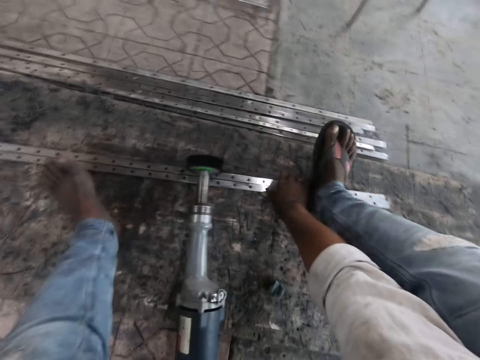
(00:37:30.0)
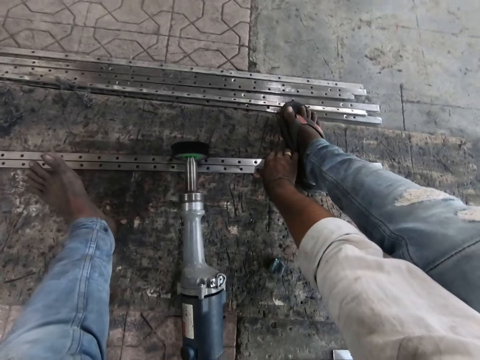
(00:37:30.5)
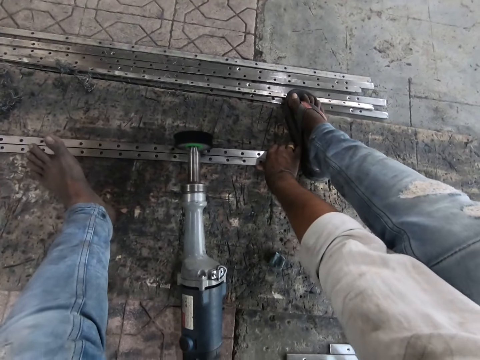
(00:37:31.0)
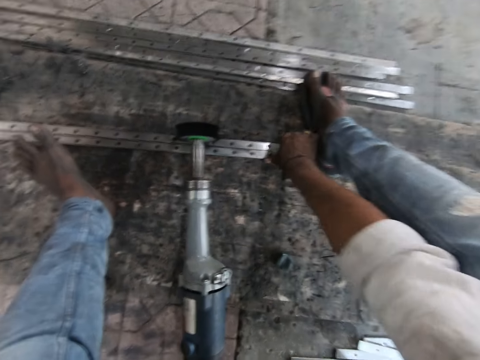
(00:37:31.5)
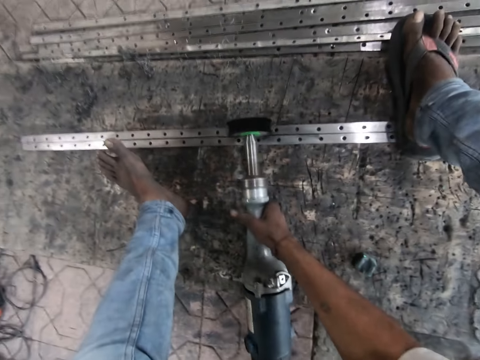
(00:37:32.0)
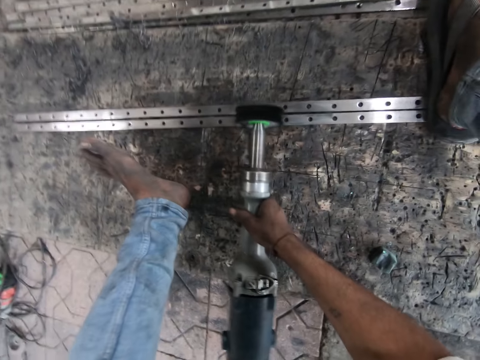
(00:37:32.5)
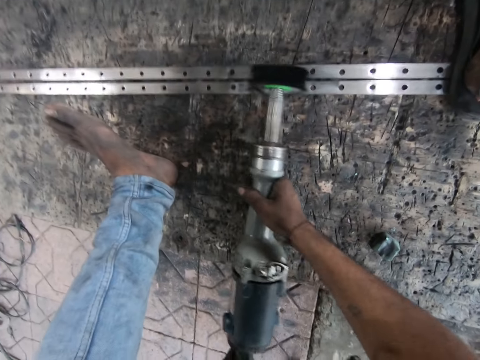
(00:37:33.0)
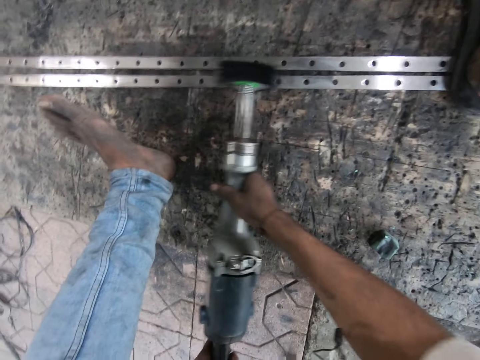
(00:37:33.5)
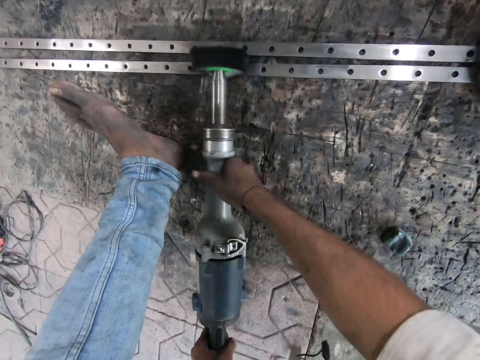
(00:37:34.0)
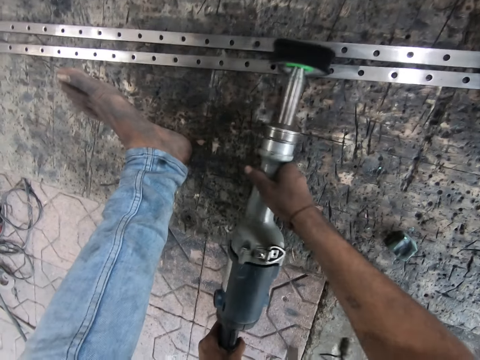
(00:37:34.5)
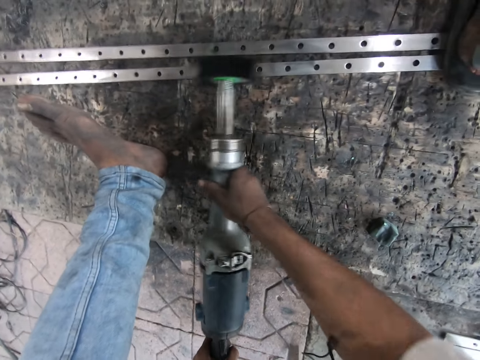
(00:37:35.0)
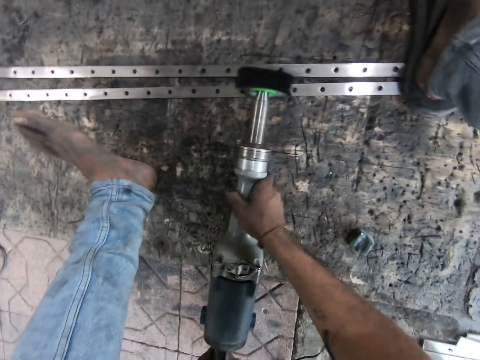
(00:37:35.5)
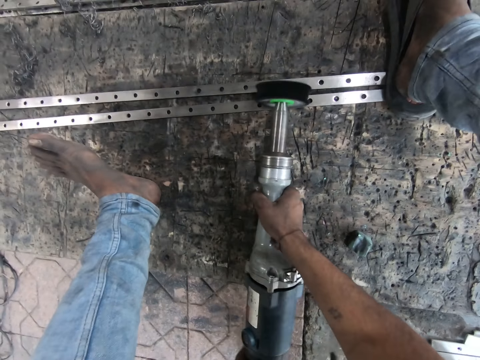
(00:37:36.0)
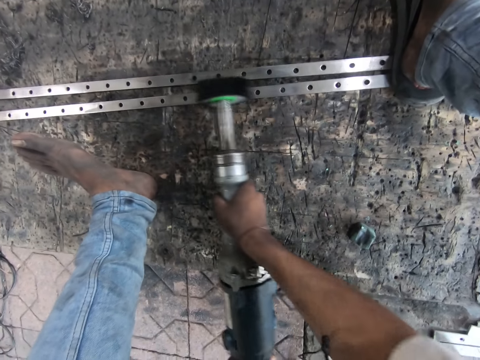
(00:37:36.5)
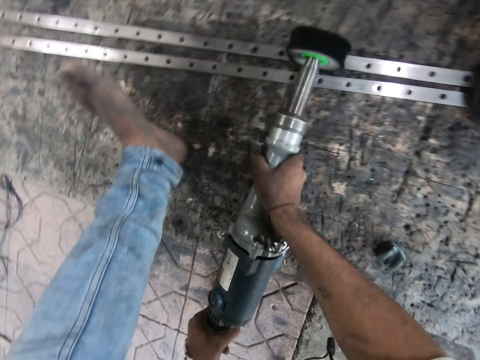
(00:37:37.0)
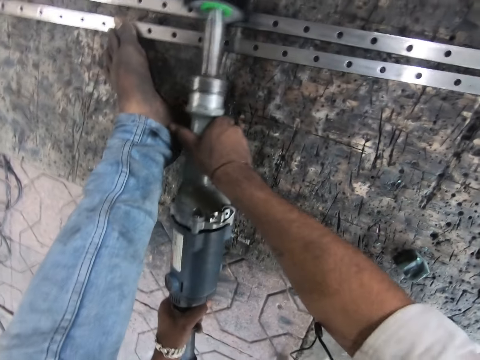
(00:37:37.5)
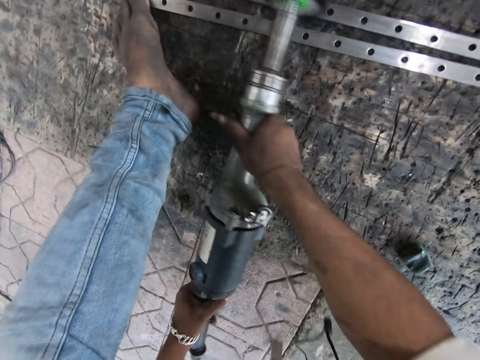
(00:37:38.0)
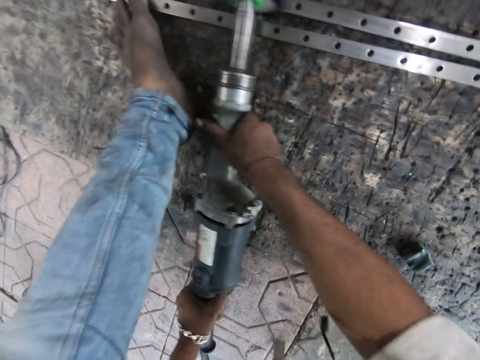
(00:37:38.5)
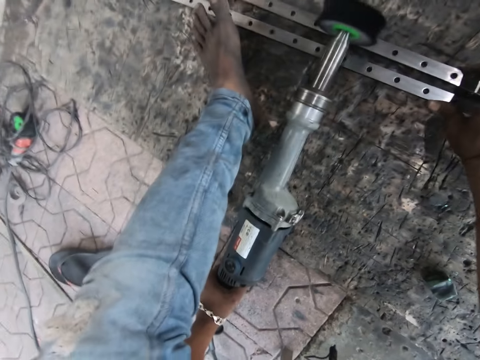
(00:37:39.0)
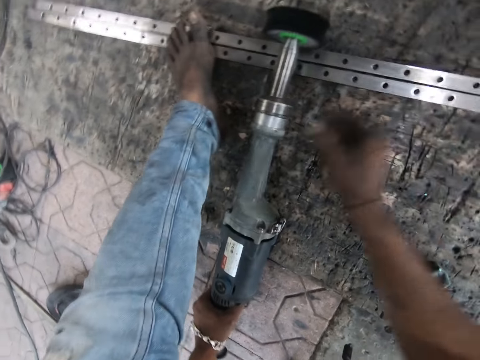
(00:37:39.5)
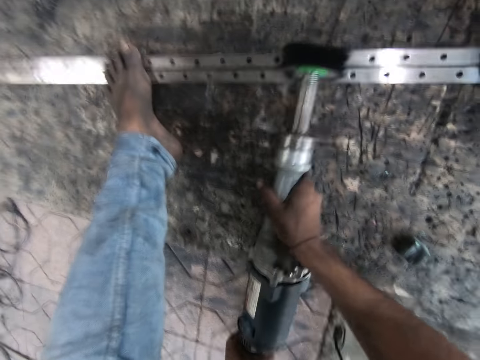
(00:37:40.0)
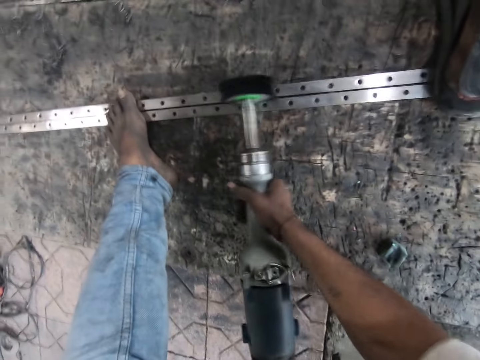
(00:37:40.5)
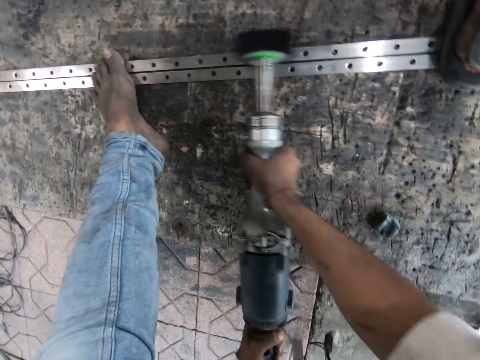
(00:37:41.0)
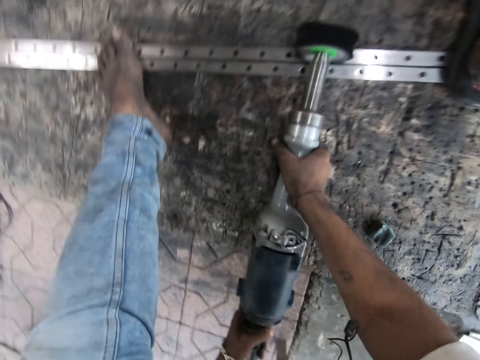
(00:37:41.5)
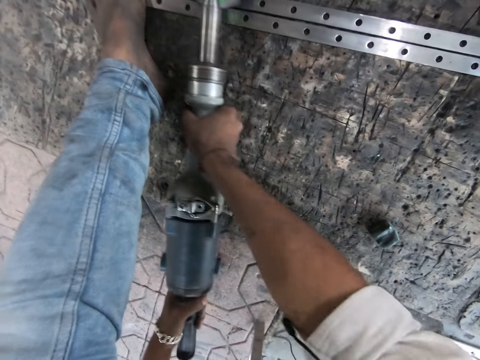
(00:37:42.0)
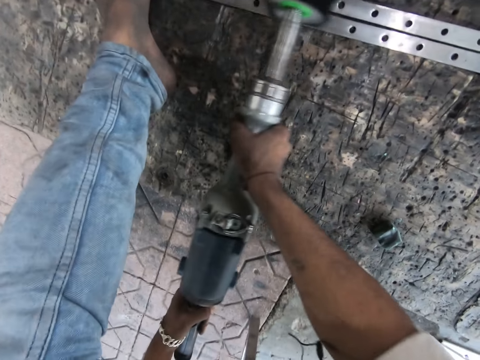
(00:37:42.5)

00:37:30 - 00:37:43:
The camera wearer steps on the metal rods. He polishes the metals with the straight grinder. He adjusts the metals with his right hand. He joins the metal rods. He polishes the metals with the straight grinder.

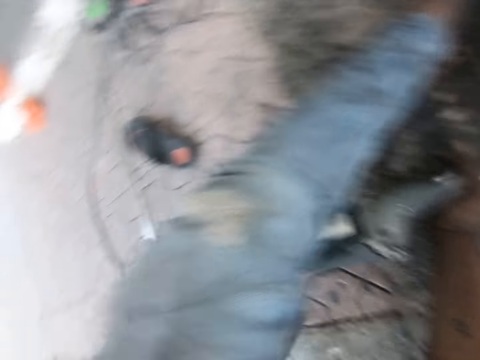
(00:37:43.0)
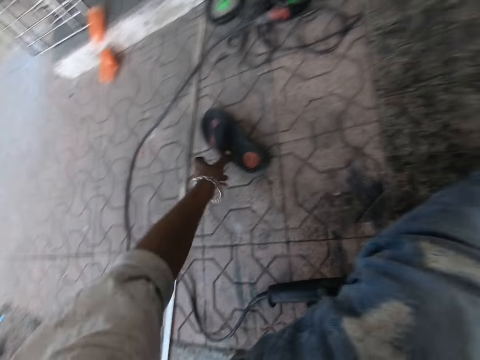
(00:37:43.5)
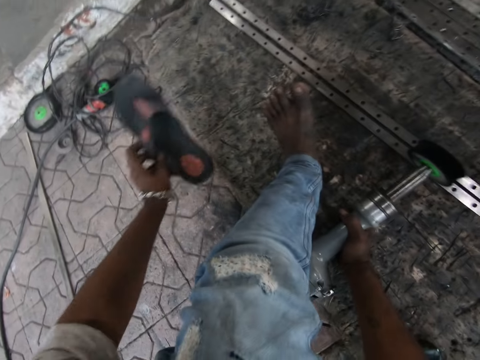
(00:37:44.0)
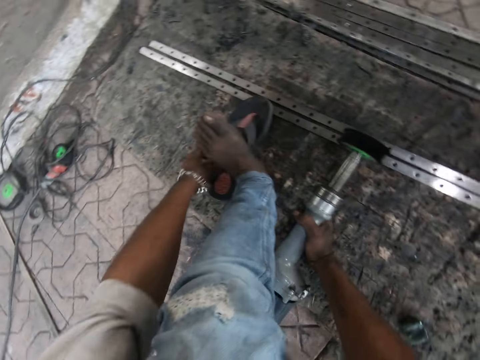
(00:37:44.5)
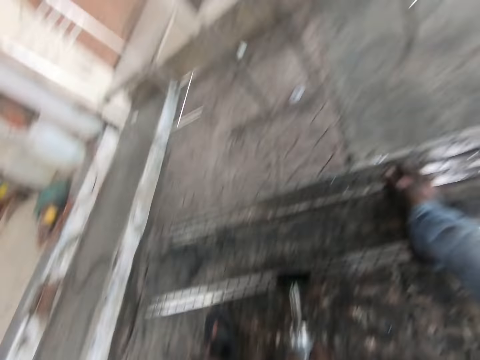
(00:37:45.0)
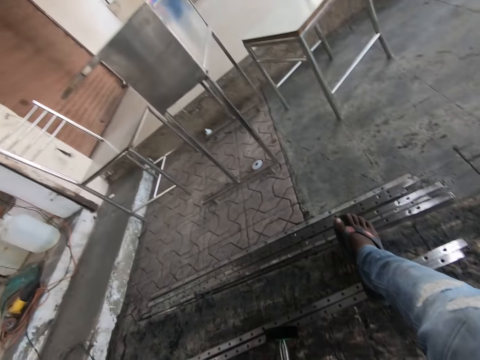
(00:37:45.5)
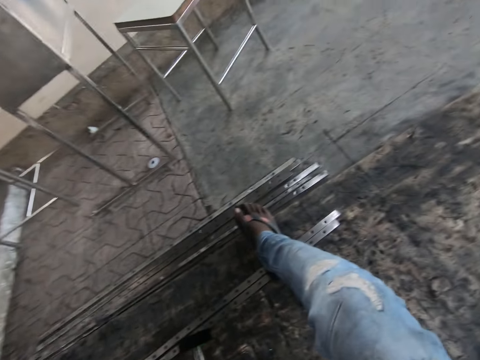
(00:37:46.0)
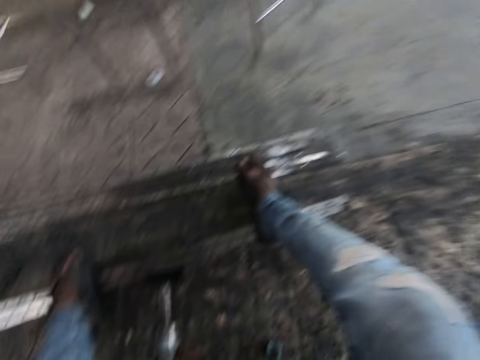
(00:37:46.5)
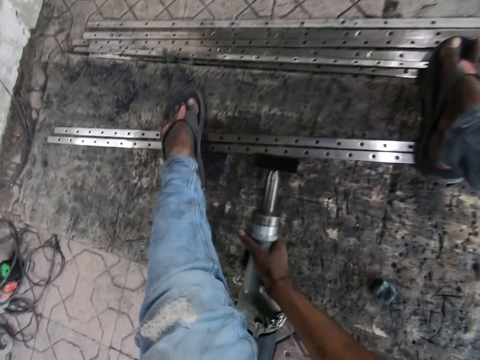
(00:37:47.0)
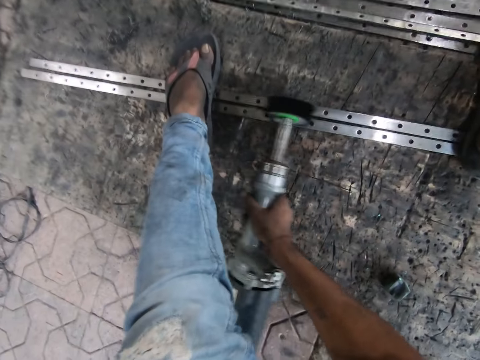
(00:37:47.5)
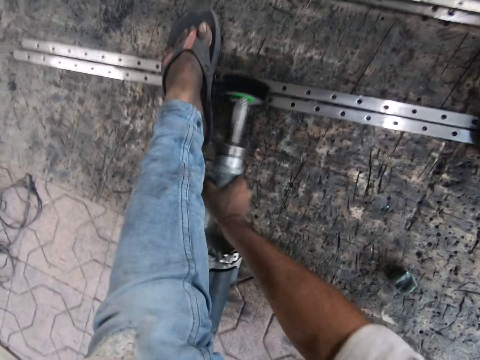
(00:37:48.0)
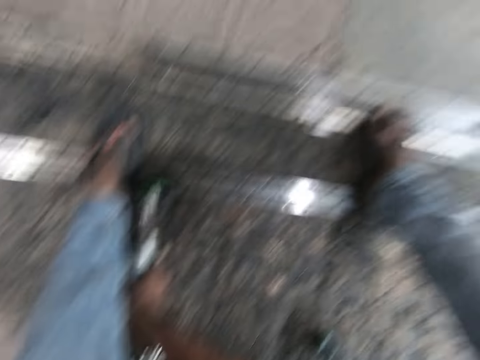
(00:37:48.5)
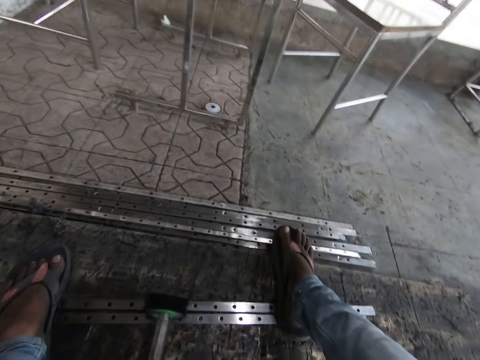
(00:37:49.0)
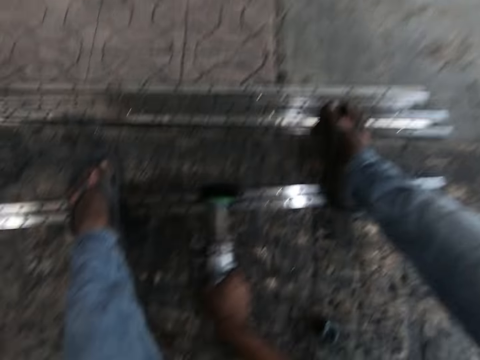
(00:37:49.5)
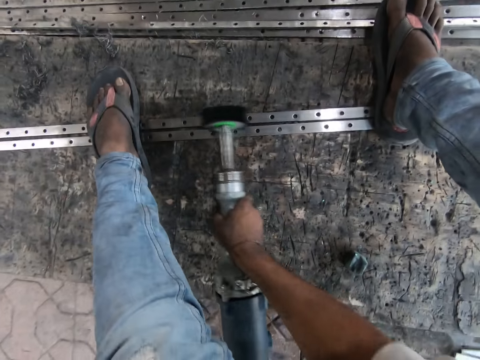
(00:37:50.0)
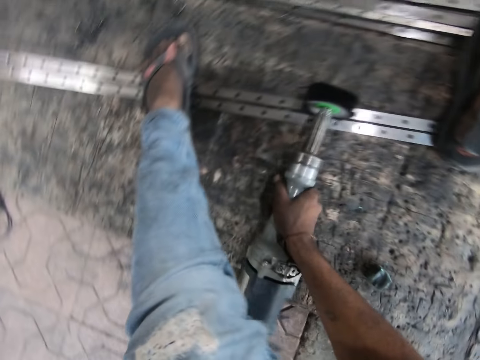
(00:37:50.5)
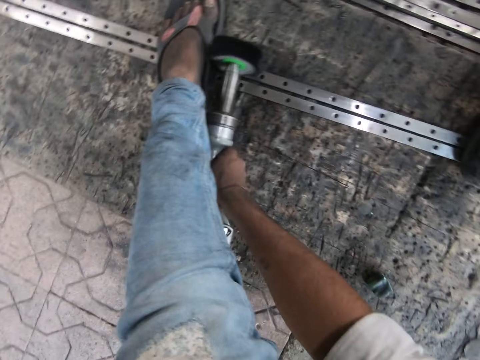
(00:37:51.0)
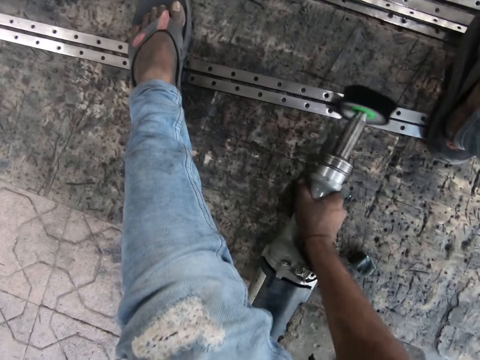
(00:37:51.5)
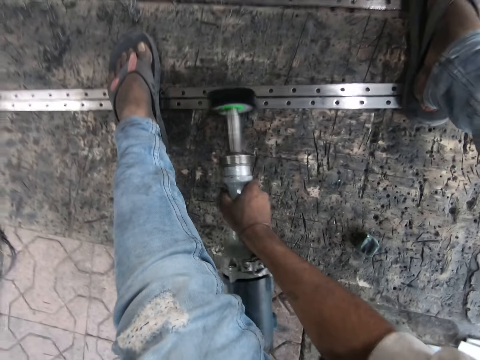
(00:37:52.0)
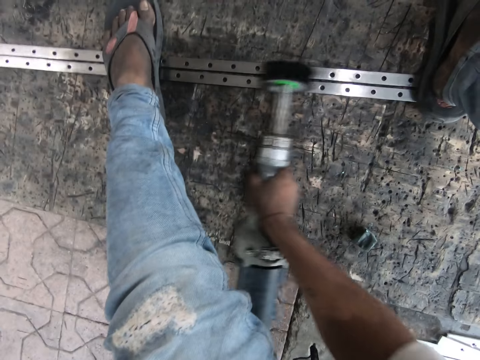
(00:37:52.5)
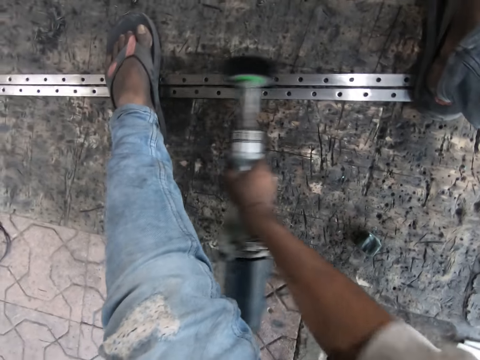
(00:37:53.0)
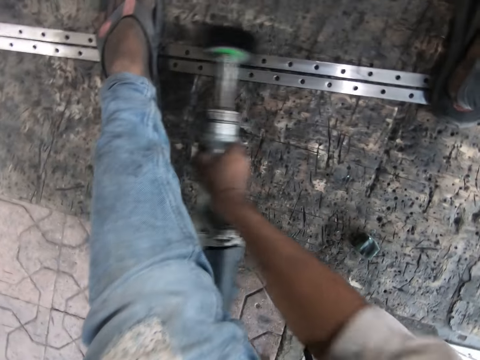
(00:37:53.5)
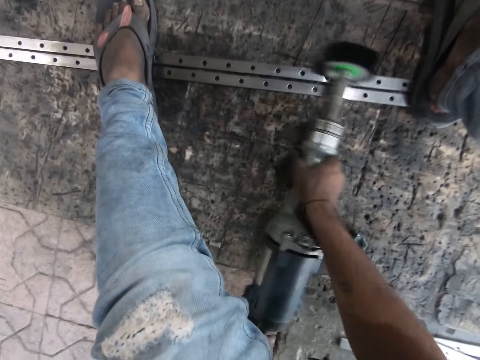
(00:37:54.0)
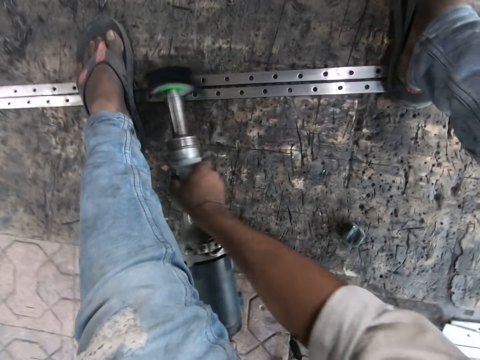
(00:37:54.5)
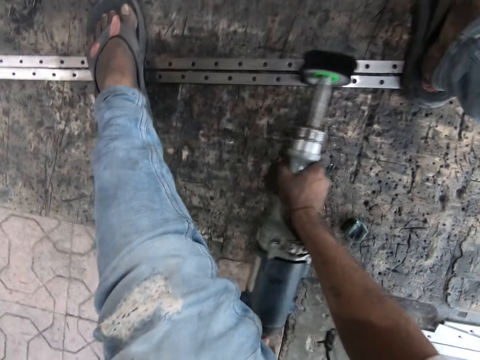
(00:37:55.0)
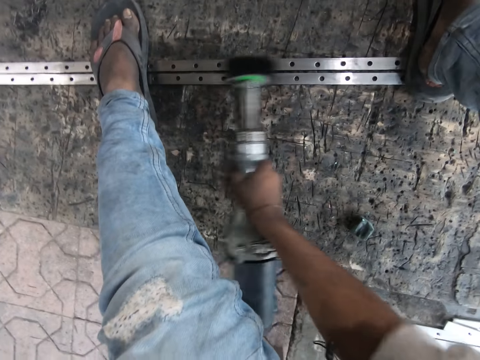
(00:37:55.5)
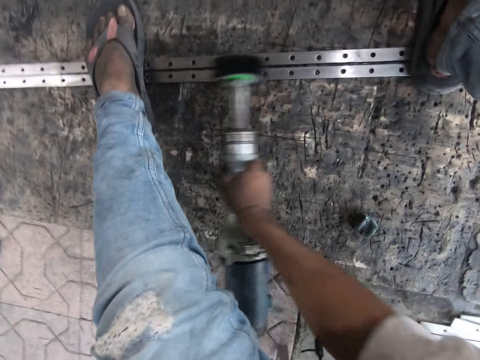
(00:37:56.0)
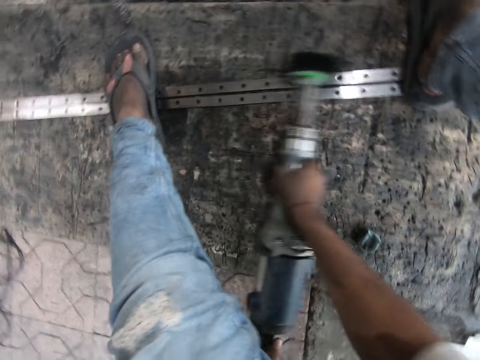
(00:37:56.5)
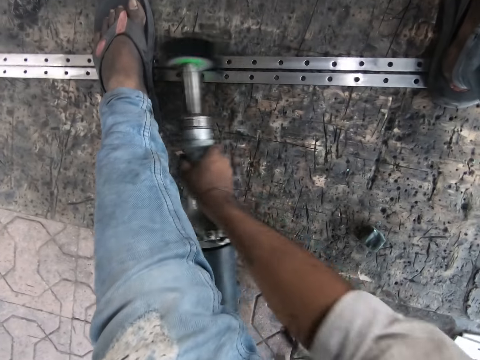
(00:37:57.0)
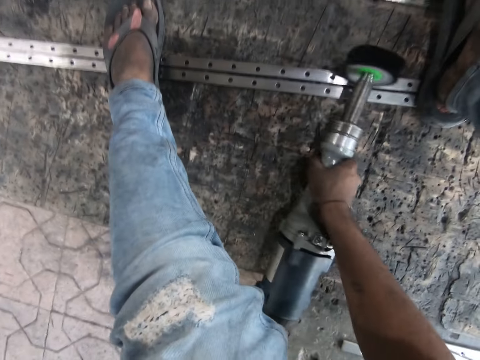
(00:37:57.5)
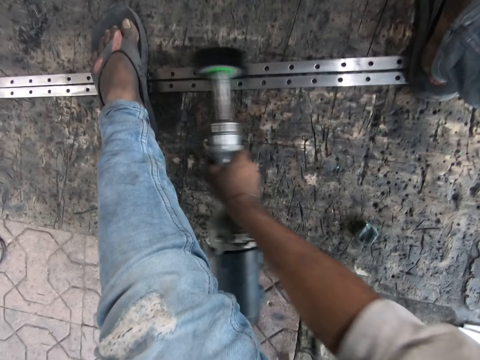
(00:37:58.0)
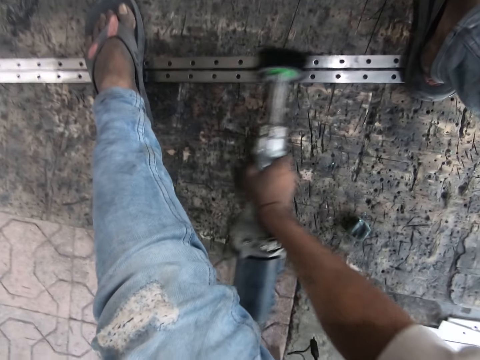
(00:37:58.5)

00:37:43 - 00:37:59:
The camera wearer takes a slipper with his left hand. He wears the slipper. He steps on the metal rod. He polishes the metals with the straight grinder.
